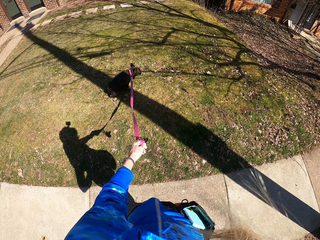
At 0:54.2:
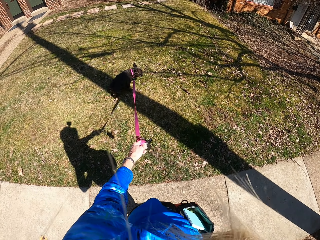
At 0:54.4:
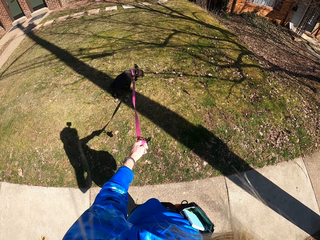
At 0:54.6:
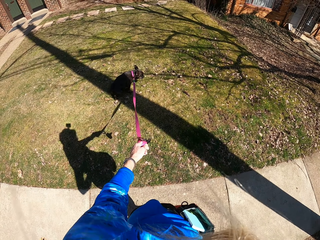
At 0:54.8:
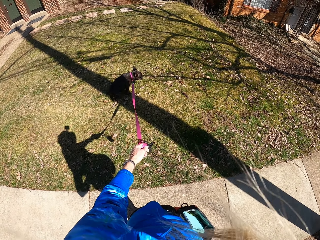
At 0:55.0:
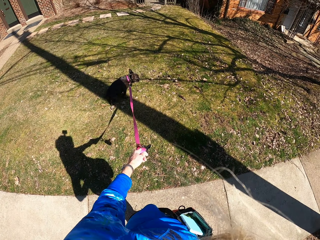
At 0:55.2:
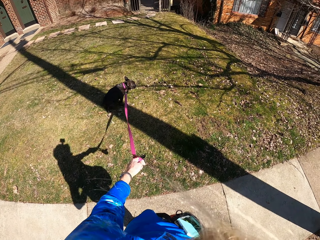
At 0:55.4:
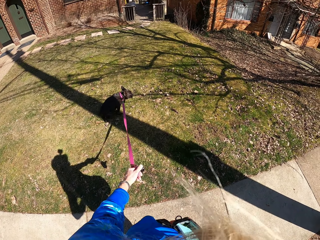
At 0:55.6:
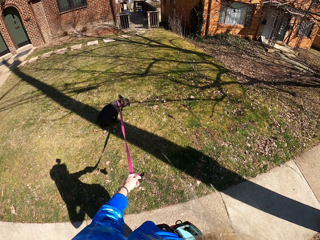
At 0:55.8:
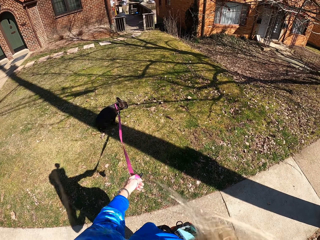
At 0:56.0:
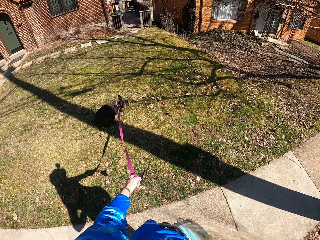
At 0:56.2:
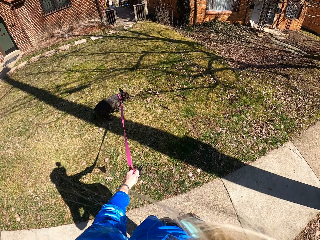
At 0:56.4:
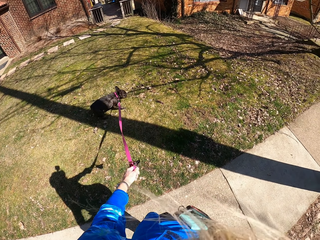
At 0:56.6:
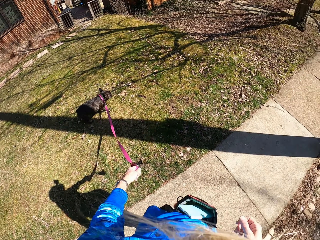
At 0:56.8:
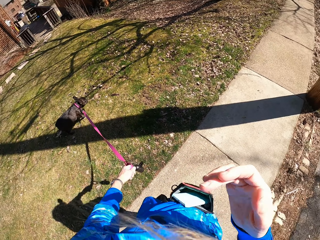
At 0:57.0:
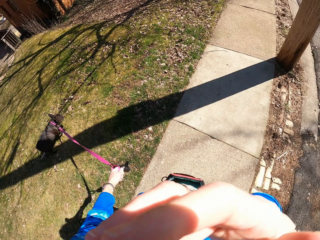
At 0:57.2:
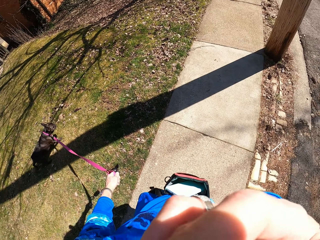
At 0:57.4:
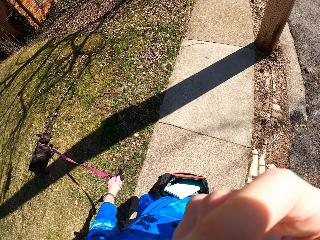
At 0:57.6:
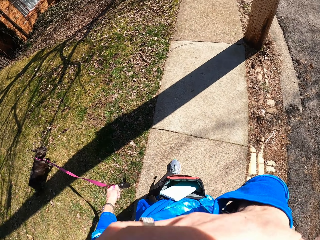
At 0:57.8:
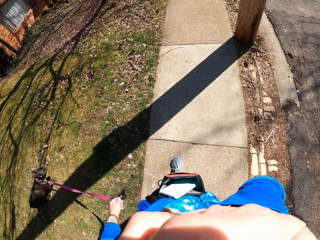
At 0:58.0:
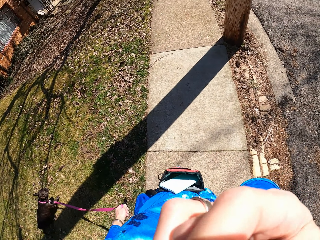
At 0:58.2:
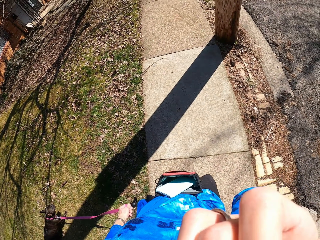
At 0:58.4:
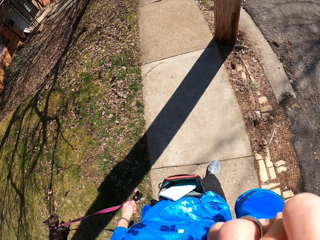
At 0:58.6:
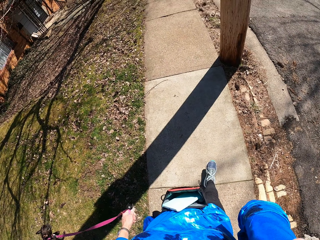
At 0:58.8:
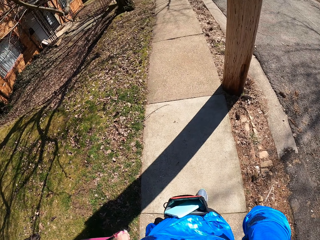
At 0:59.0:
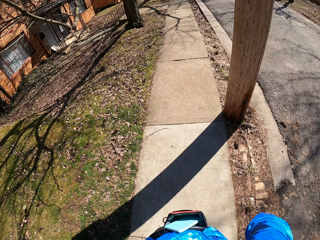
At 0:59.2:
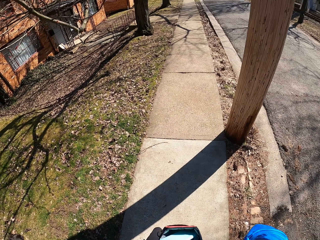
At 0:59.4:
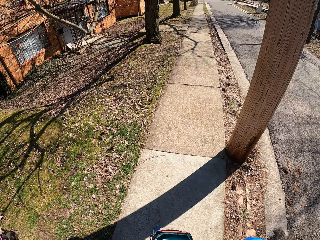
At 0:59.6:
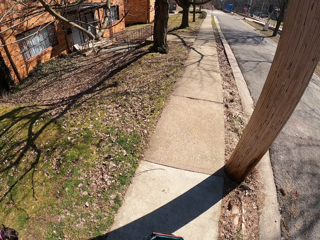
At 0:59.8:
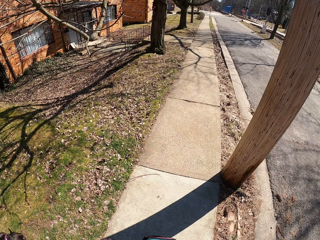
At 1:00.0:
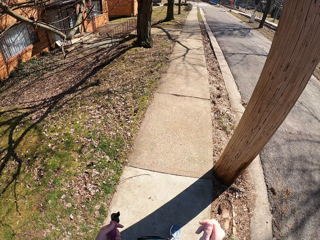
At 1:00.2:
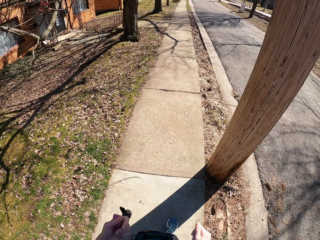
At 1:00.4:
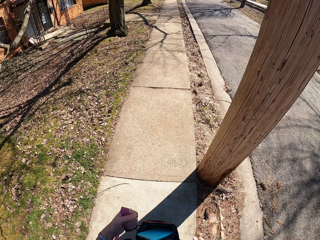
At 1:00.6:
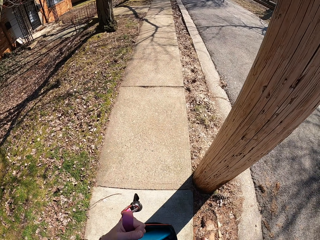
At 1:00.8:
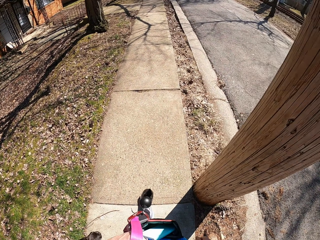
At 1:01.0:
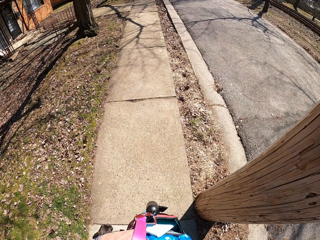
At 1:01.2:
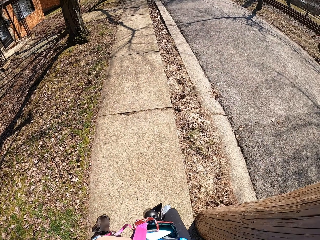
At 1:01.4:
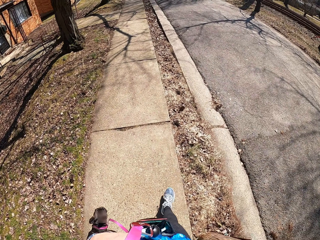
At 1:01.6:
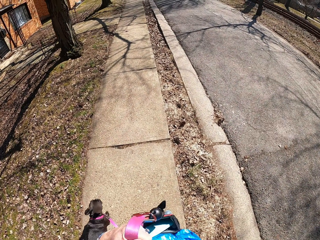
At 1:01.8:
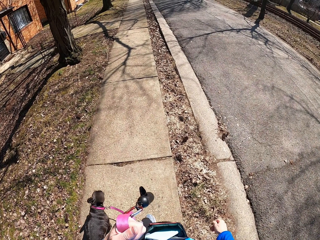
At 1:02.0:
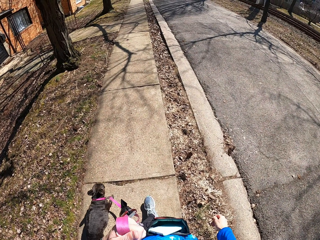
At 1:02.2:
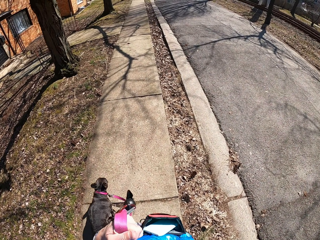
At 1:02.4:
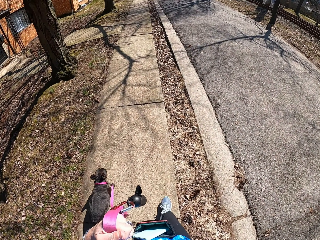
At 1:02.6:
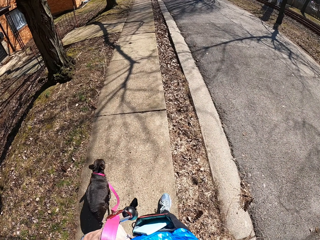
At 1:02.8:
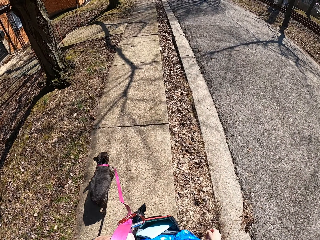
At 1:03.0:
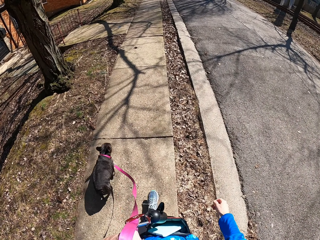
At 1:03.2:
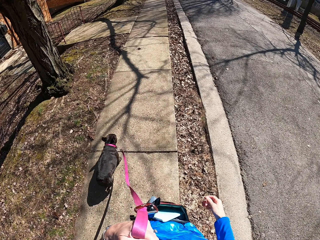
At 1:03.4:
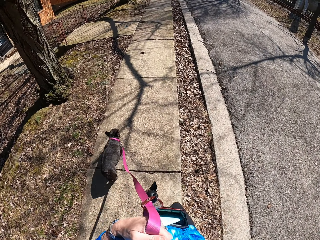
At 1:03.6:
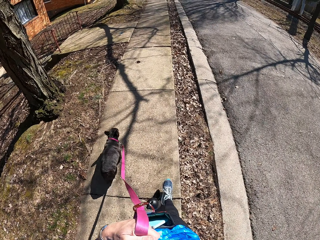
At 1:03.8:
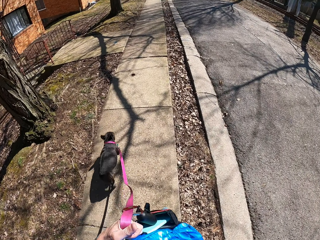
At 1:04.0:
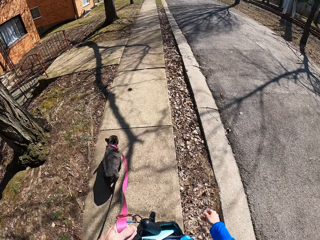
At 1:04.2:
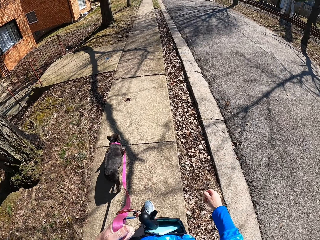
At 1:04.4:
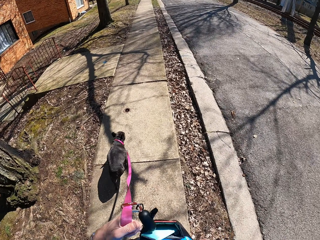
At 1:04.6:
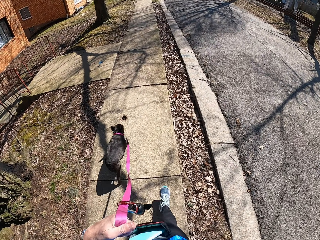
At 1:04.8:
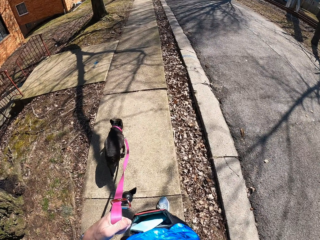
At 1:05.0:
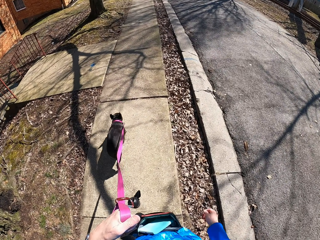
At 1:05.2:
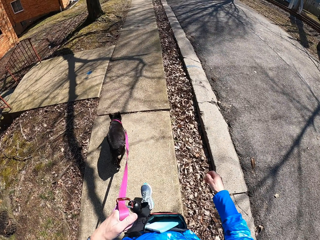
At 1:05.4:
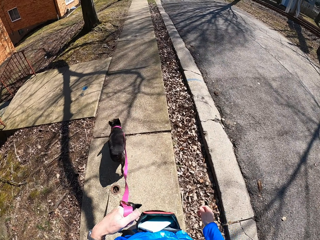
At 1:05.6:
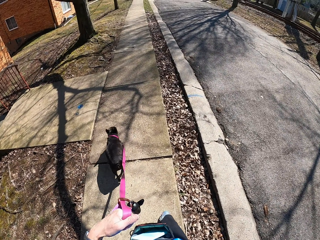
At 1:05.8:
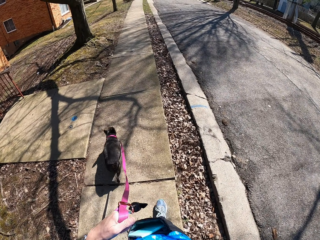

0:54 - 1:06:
The camera wearer stops at the pavement. She clears hair on the face. She touches her face with her right hand. She walks the dog on the pavement.

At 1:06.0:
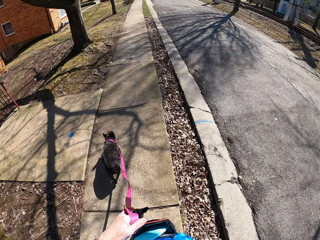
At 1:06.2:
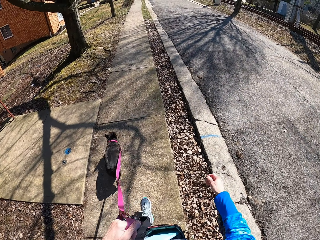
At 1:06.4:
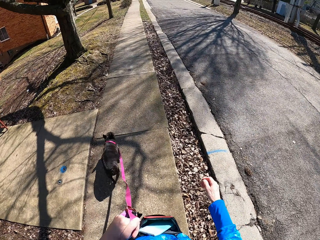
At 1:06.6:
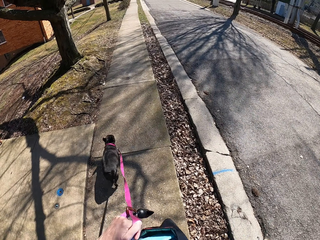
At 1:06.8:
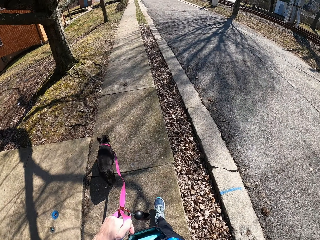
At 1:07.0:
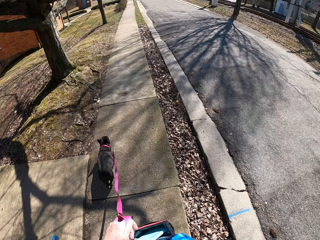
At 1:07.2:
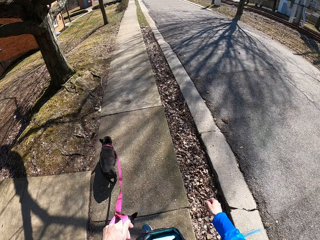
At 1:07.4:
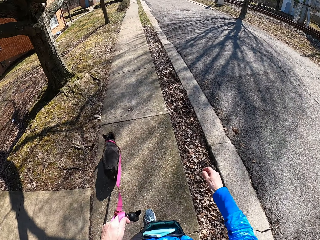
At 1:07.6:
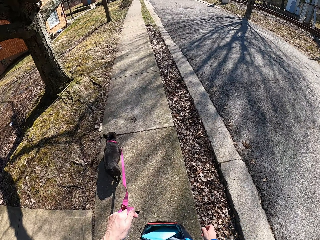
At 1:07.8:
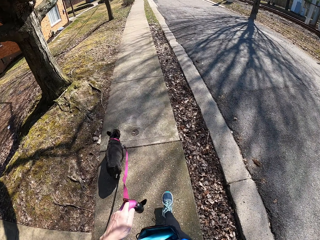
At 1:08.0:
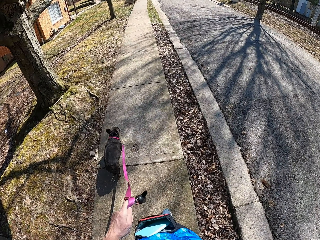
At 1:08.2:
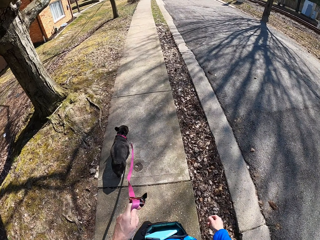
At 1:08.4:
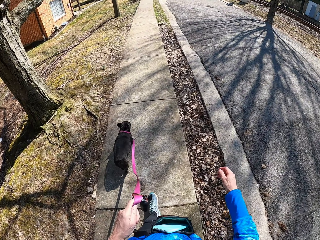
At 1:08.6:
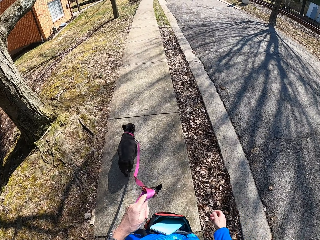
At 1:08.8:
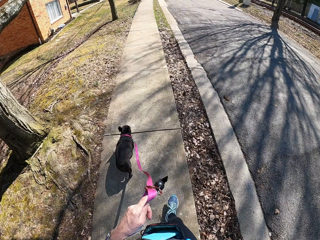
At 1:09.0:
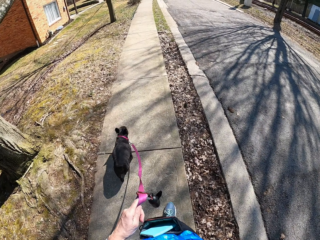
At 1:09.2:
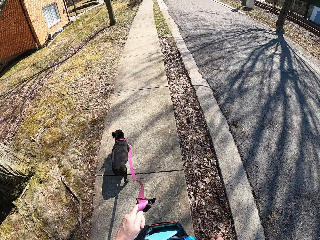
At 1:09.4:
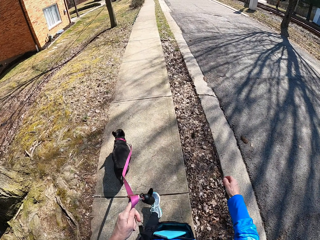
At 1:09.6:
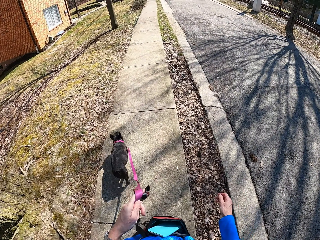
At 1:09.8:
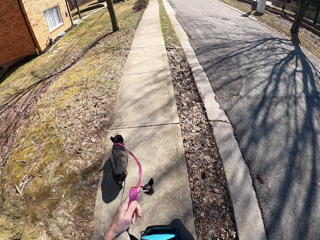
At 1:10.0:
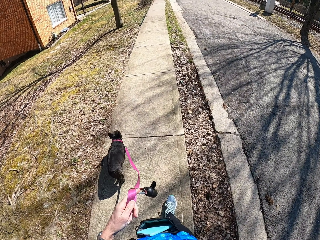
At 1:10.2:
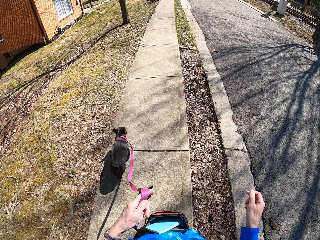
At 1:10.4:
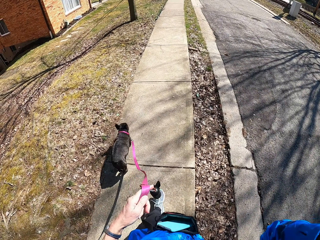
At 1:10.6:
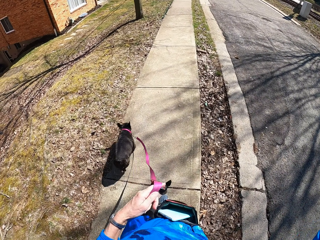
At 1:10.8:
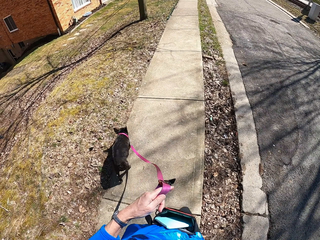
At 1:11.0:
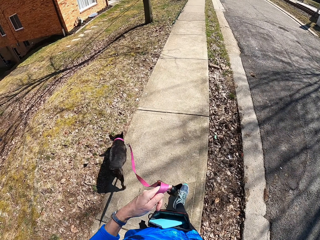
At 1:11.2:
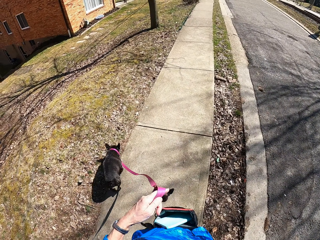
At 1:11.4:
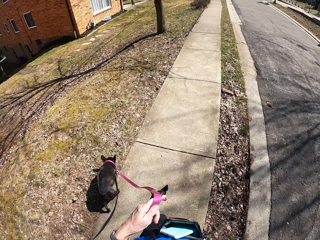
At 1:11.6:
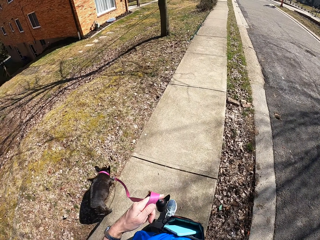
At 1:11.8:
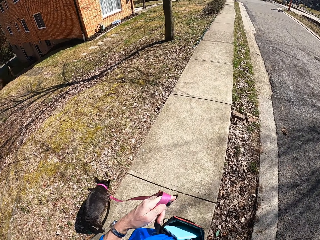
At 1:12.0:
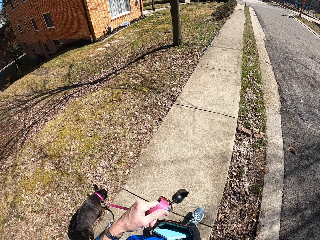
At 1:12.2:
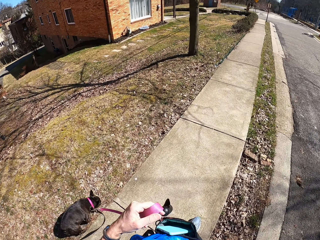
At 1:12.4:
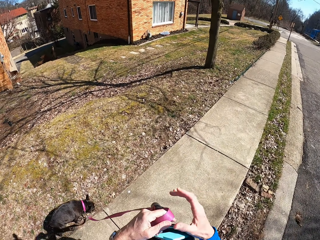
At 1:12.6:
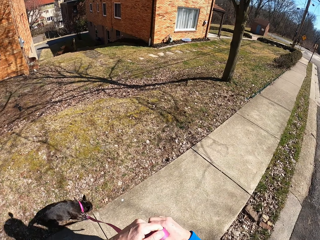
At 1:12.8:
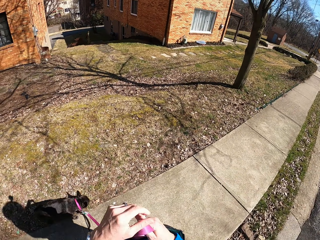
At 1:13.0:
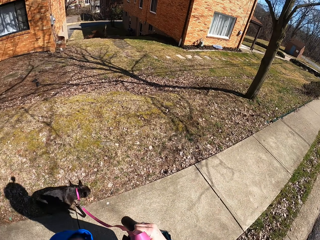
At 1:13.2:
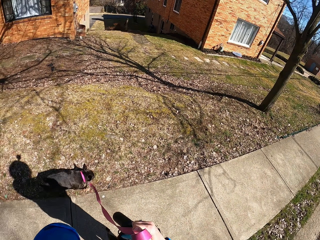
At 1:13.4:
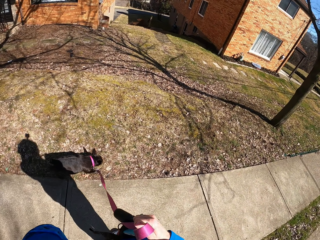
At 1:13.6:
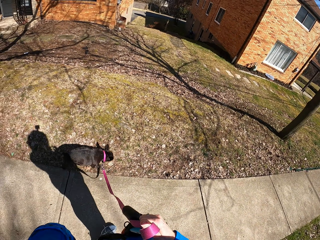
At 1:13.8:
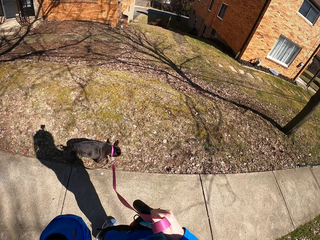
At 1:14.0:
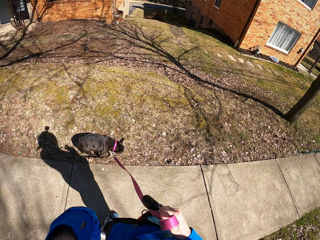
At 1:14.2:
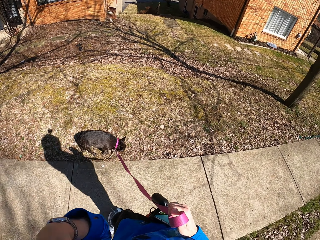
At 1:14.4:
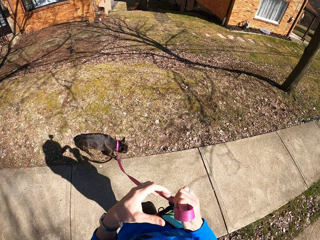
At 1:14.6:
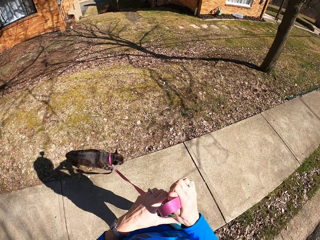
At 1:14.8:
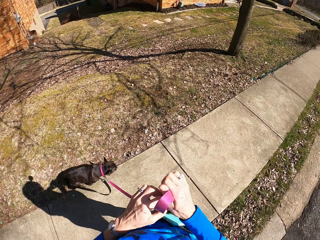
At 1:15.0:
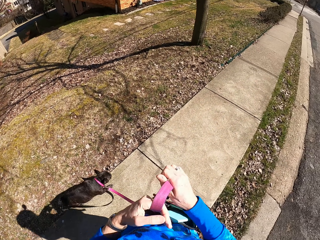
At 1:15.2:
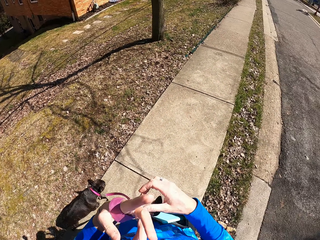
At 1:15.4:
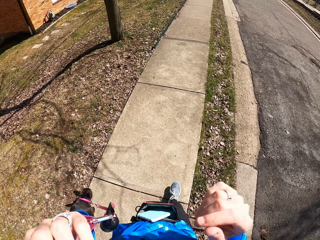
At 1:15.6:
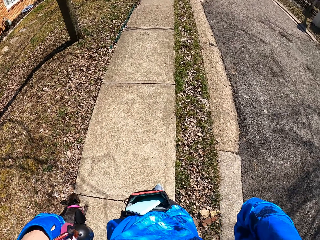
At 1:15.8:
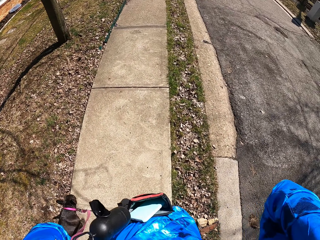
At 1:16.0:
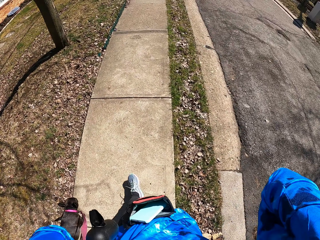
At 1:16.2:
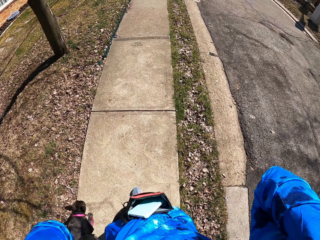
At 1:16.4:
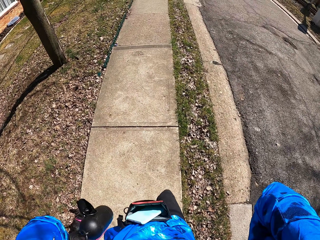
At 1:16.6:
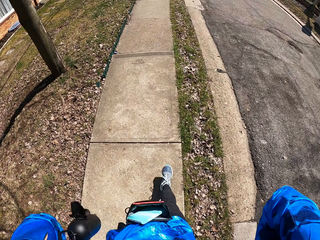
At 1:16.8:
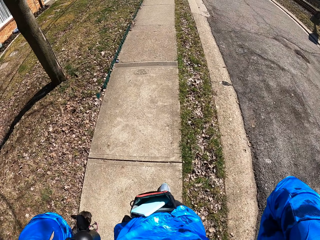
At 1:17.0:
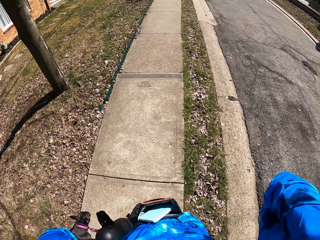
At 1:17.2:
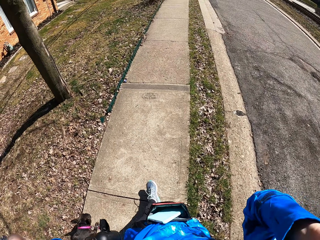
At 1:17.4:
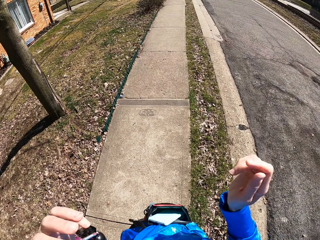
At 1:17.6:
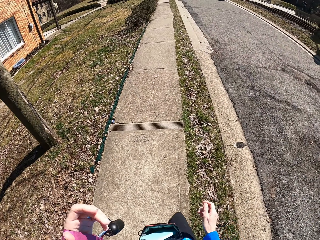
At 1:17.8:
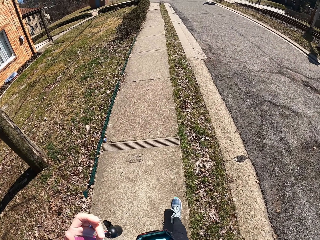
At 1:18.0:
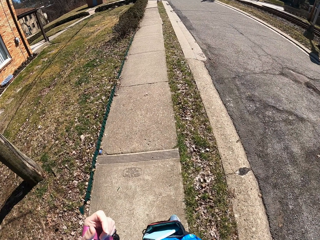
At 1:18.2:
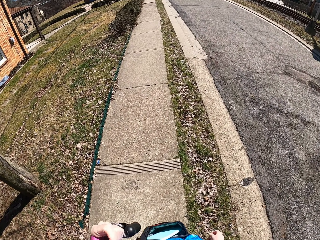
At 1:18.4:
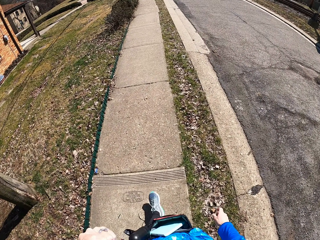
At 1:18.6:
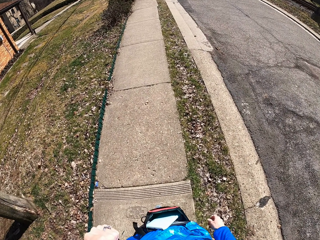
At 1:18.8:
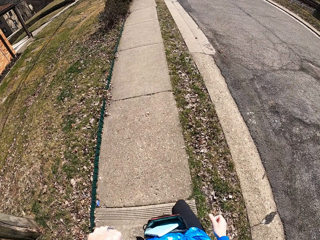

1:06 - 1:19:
The camera wearer lifts her right hand. She holds the dog leash with her right hand. She lifts her left hand. She holds the dog leash with her left hand. She adjusts the camera. She walks the dog on the pavement.
